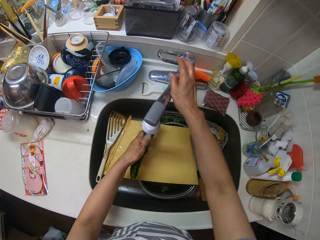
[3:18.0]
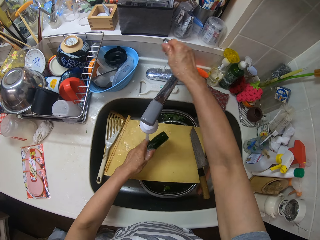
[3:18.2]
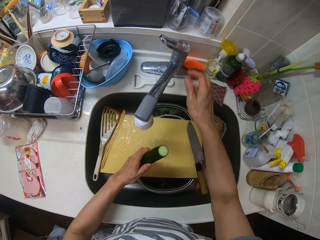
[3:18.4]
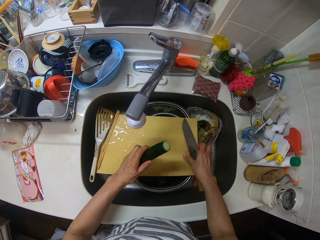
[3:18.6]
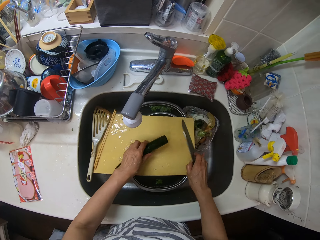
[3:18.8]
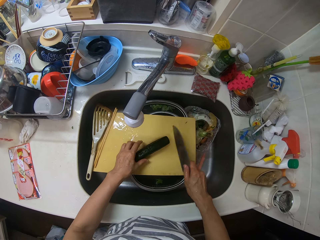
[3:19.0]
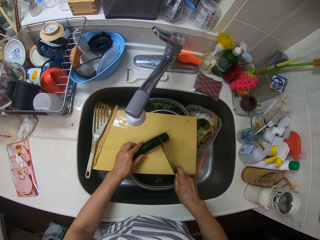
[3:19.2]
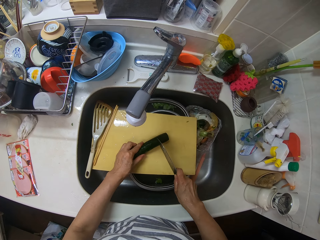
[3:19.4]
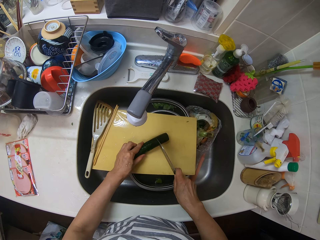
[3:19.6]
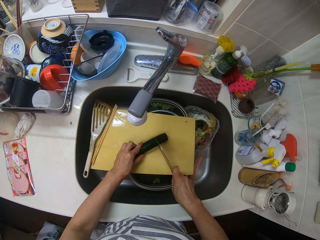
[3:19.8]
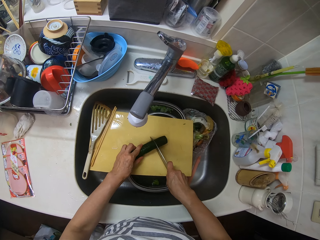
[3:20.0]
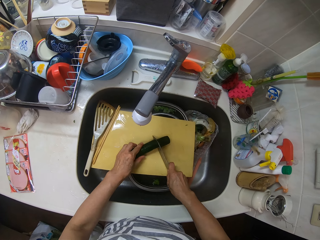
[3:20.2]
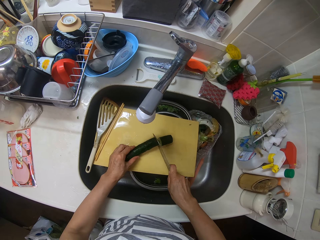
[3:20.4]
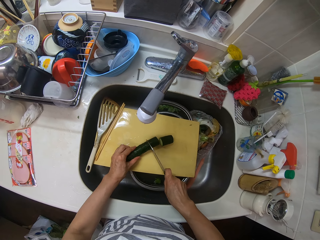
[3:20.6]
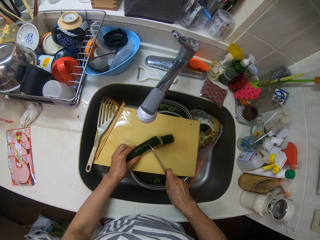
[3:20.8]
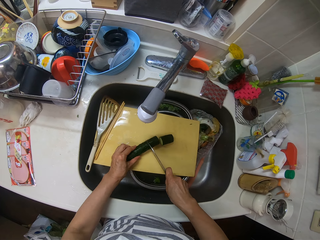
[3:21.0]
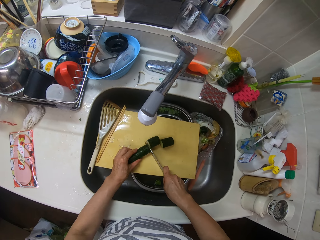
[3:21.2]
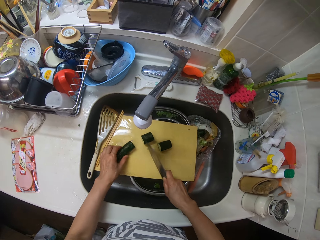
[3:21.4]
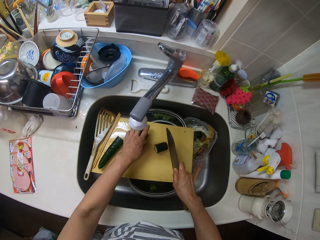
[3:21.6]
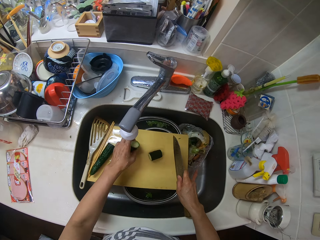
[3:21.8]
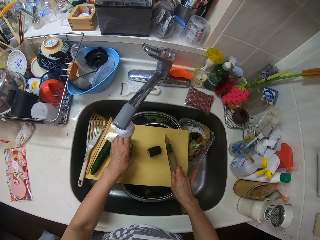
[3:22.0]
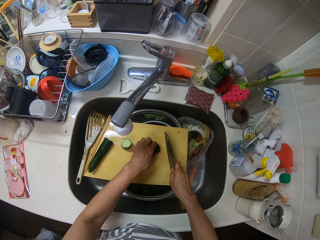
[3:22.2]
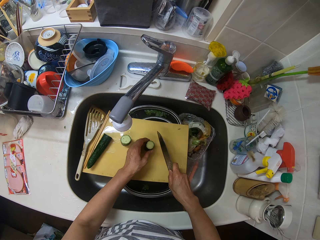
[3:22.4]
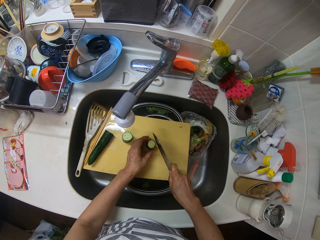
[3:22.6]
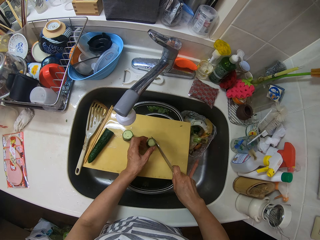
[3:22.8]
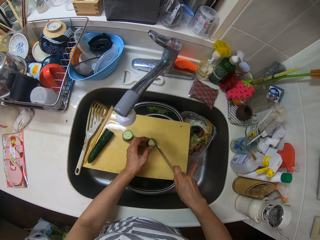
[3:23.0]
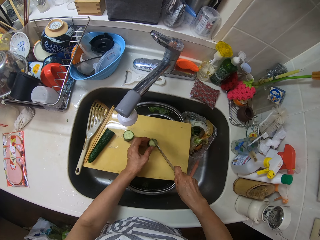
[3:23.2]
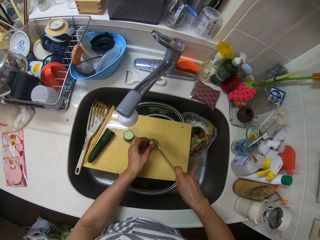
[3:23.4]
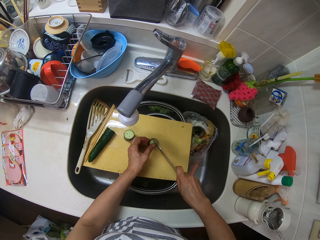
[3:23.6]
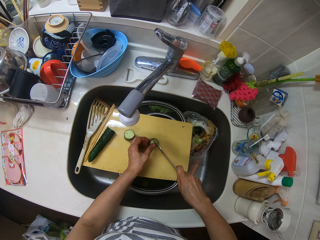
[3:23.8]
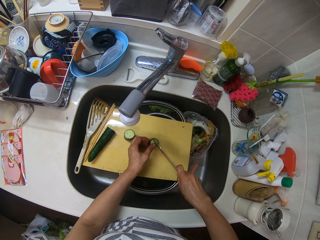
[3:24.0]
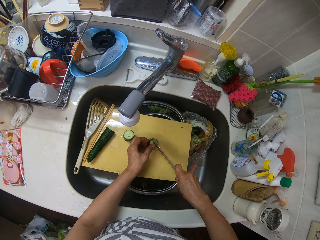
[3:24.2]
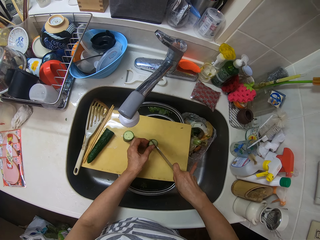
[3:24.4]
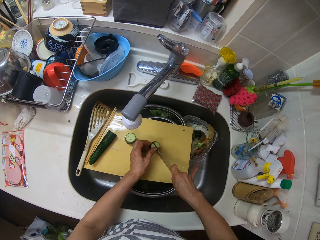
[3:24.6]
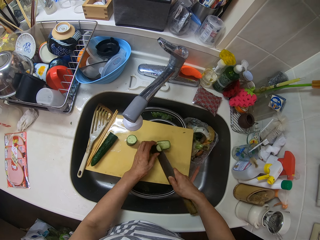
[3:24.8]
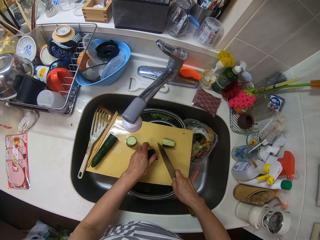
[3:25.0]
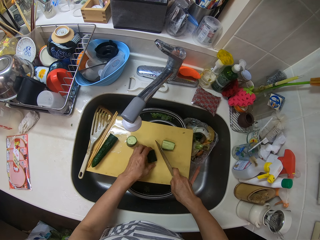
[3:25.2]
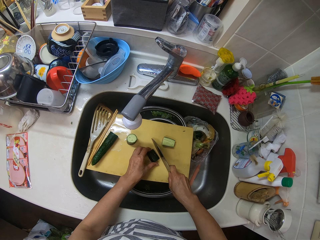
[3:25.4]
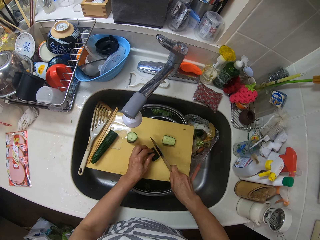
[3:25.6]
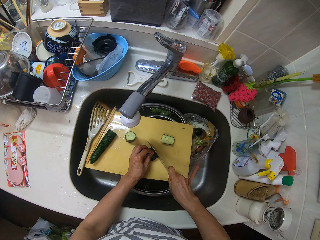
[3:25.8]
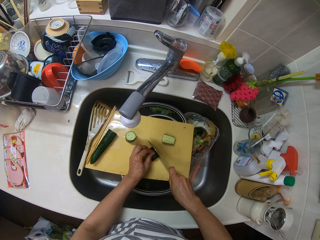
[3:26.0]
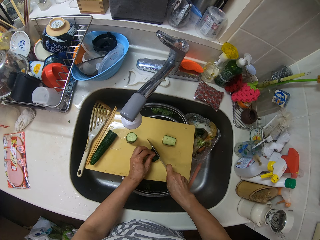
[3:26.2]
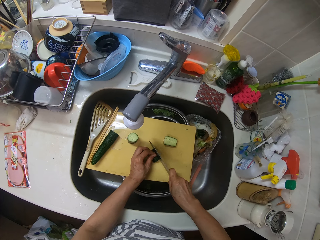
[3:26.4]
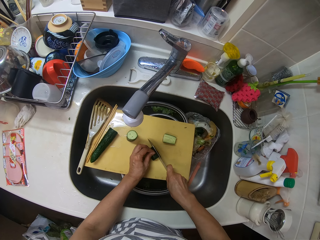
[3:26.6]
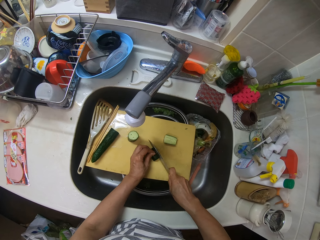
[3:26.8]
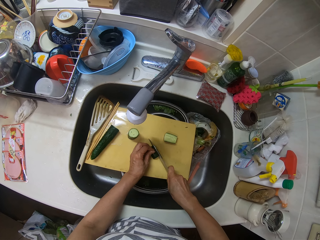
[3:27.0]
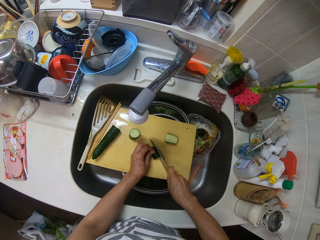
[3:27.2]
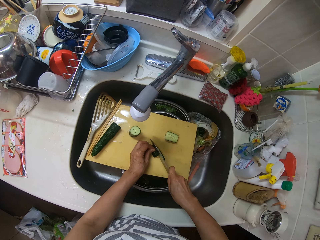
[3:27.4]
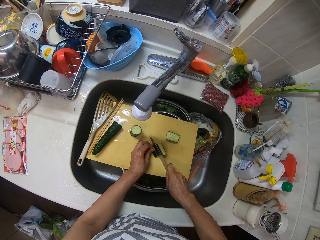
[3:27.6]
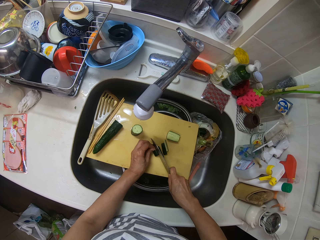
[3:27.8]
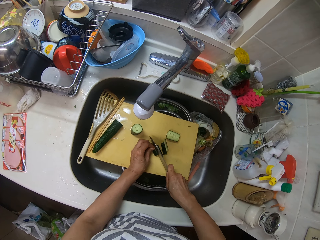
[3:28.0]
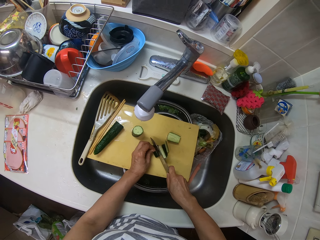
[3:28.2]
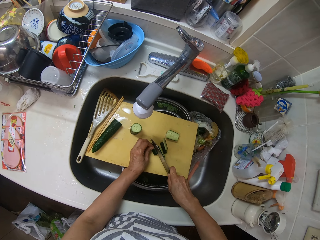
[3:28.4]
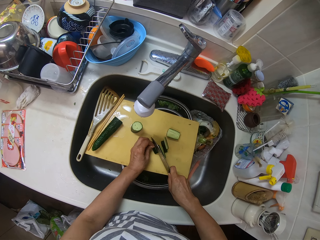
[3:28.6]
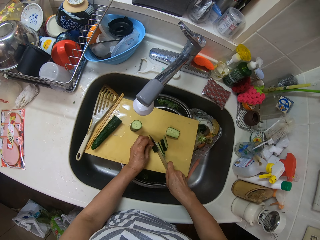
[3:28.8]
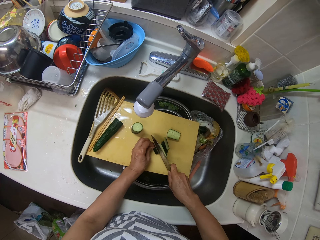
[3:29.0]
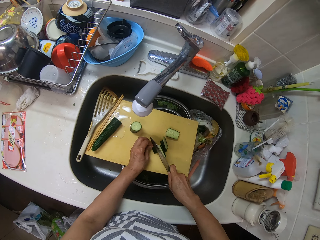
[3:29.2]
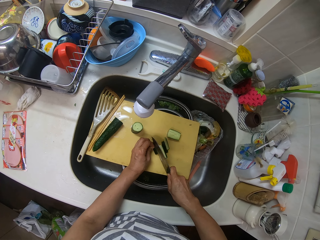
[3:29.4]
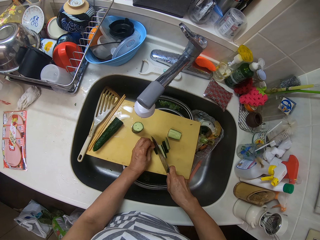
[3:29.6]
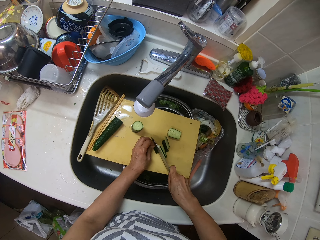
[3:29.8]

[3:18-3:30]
The camera wearer turns off the tap with her right hand. She picks up the knife with her right hand and chops the cucumber with the knife in her right hand.

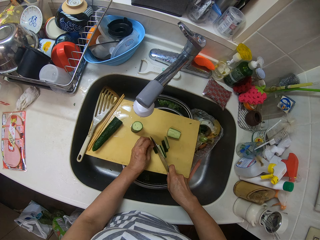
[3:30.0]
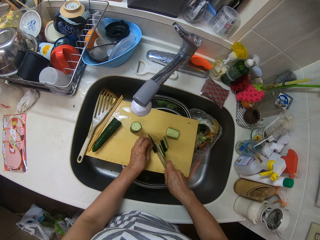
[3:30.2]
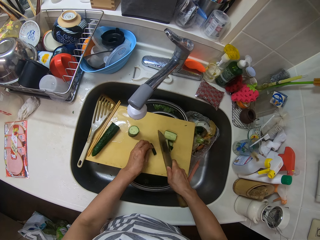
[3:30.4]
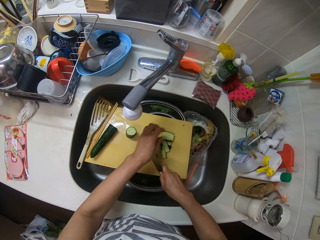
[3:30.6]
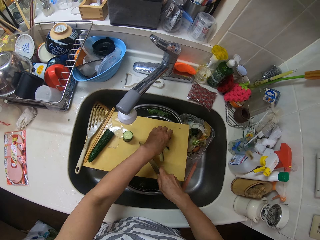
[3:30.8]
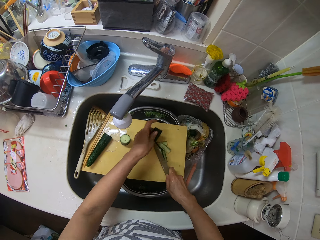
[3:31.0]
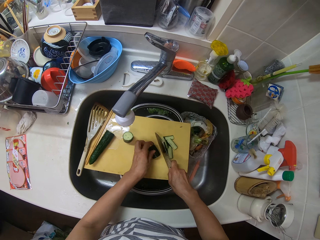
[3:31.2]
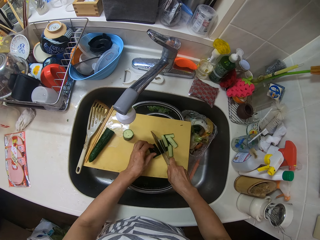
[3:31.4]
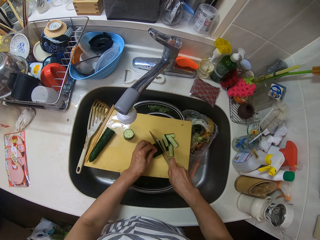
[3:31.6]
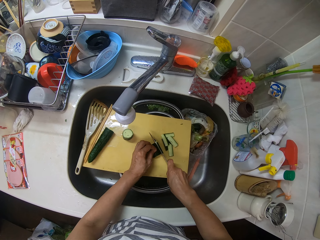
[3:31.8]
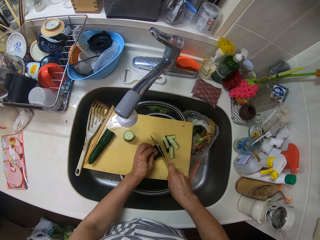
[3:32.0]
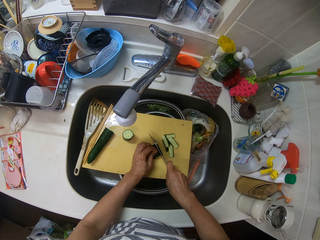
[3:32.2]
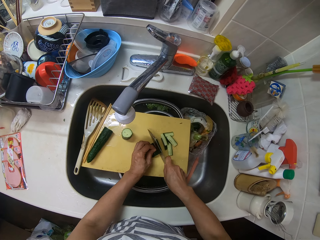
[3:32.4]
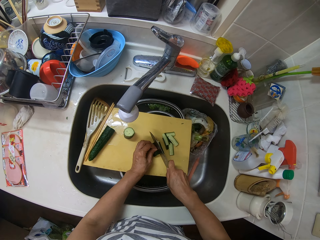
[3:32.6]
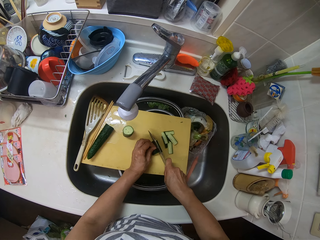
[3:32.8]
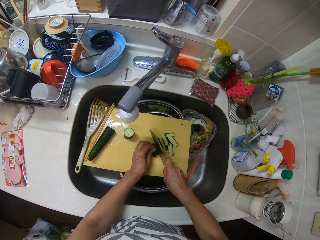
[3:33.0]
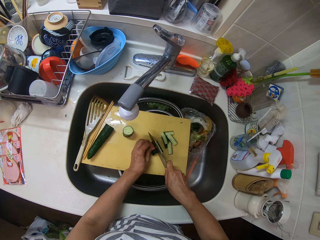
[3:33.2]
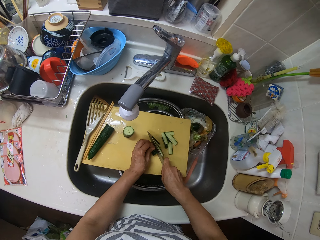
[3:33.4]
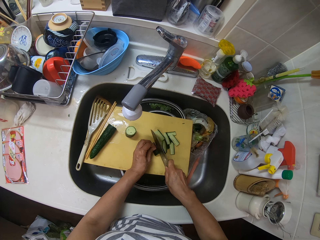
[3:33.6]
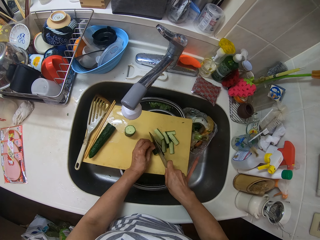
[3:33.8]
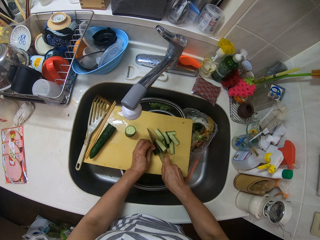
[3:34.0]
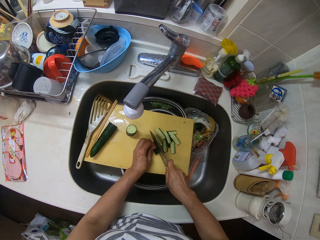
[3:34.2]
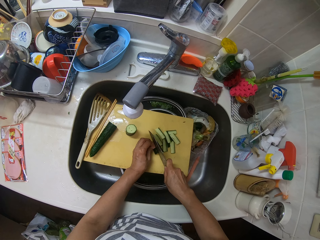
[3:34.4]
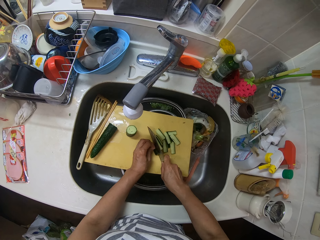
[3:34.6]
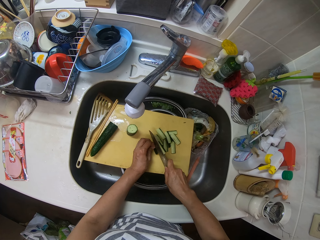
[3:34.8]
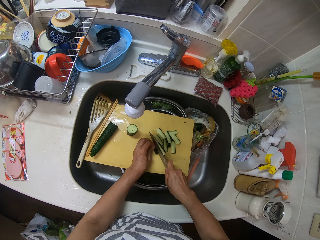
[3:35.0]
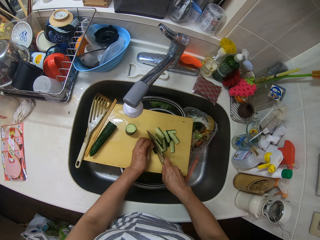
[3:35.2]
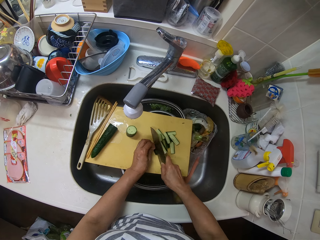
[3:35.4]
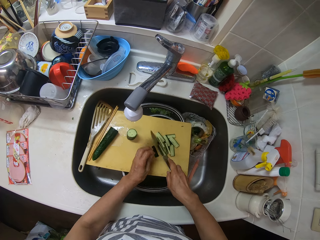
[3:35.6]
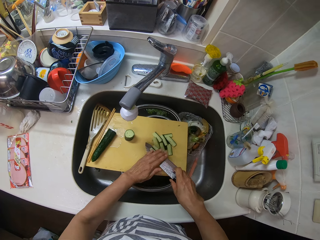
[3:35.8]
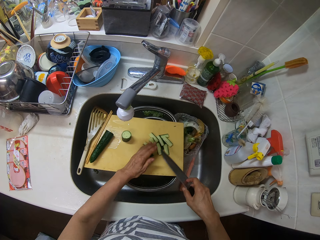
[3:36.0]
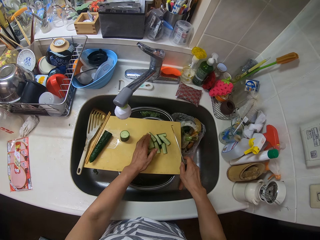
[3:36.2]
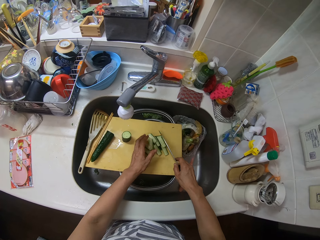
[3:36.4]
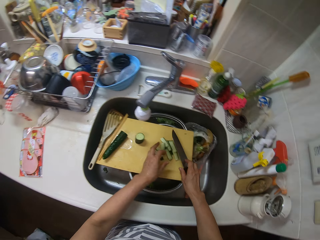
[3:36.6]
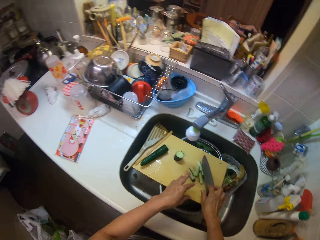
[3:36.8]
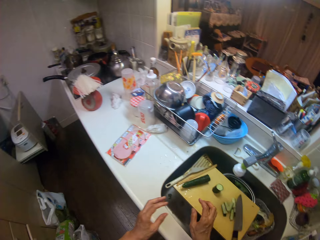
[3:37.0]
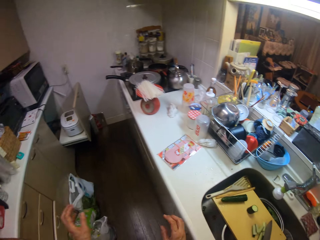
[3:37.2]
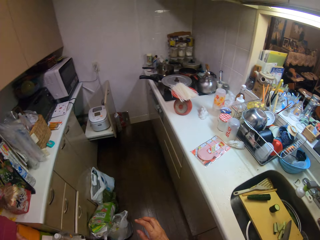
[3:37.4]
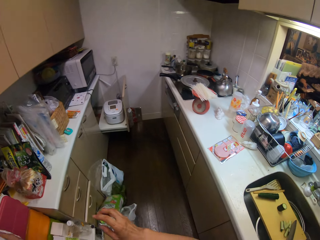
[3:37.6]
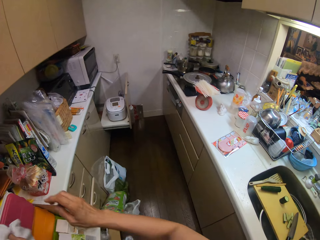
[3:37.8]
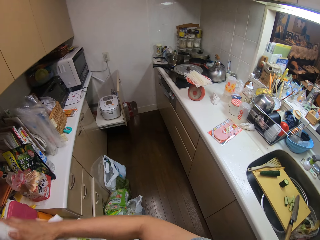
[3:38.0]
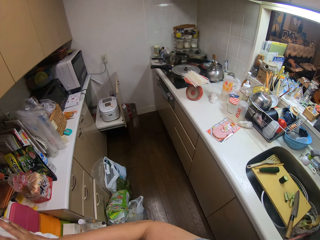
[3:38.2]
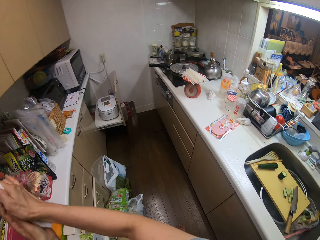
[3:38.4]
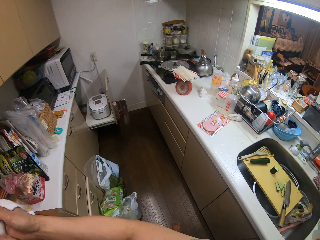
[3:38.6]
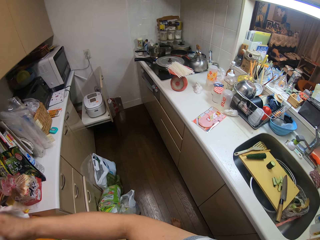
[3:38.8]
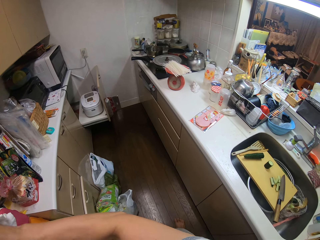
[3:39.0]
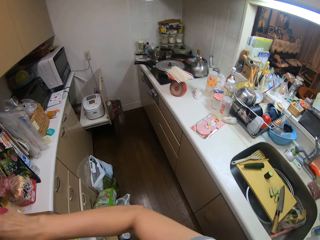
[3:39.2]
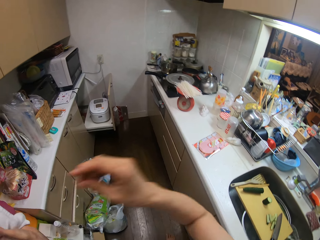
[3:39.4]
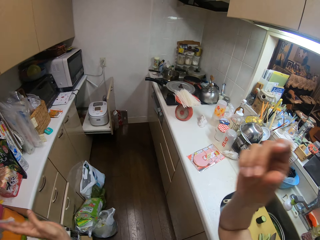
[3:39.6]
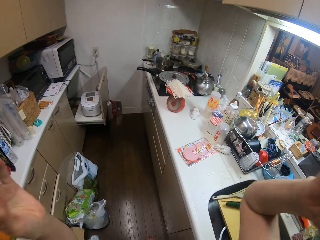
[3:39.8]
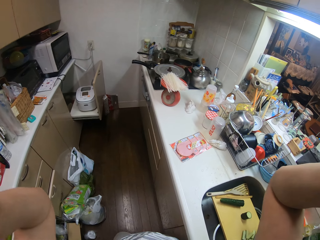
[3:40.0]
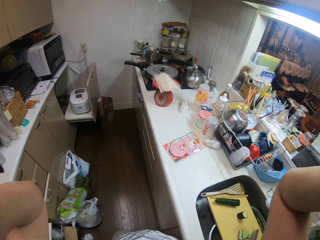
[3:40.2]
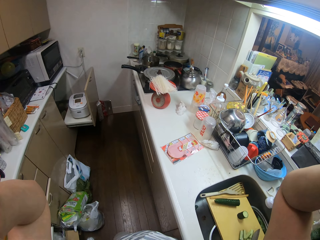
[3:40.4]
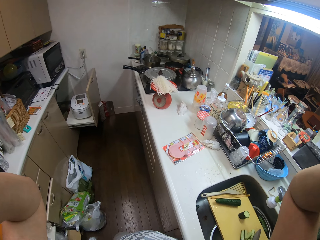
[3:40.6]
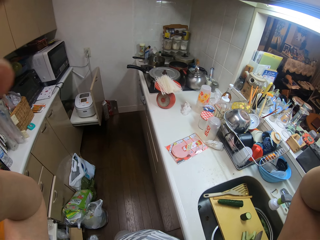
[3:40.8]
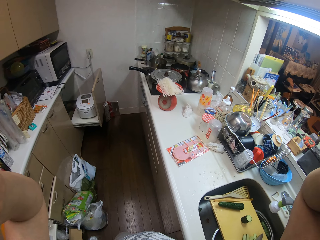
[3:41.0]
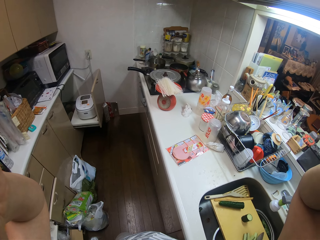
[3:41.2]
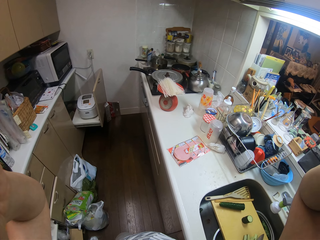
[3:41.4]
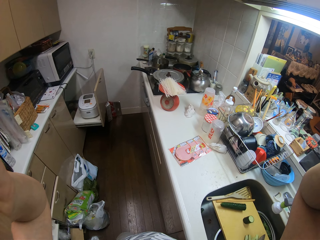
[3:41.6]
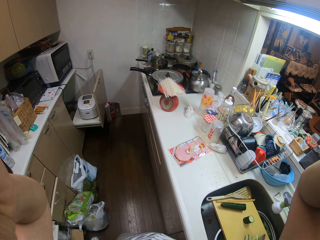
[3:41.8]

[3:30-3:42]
The camera wearer wipes the blade of the knife with her left hand. She drops the knife in the sink with her right hand. She walks around. She wipes her hands on a cloth. She holds something.
